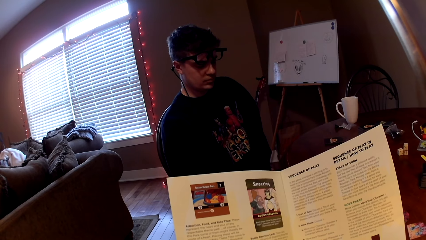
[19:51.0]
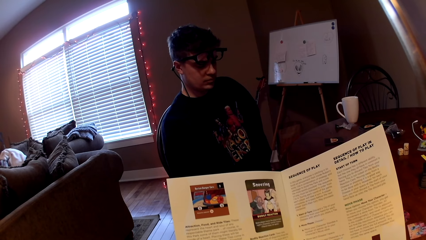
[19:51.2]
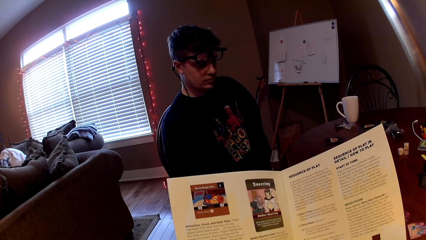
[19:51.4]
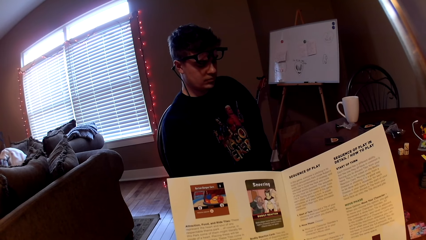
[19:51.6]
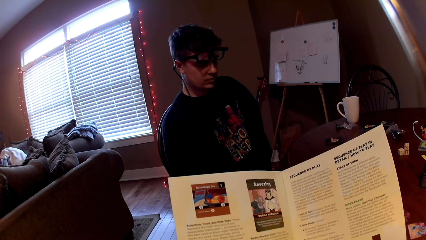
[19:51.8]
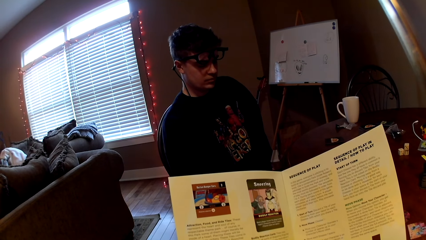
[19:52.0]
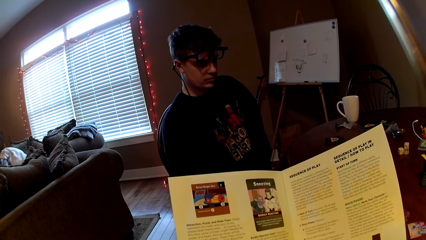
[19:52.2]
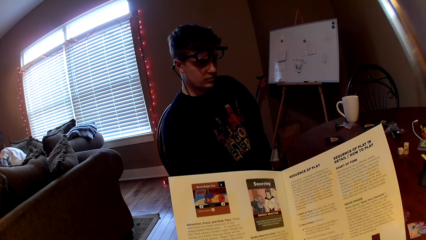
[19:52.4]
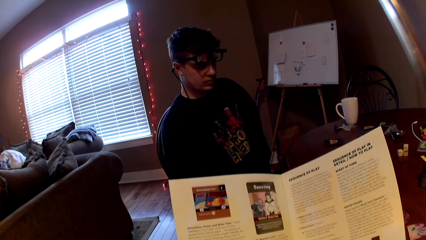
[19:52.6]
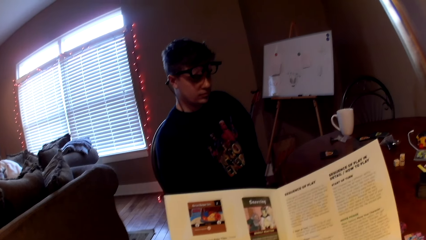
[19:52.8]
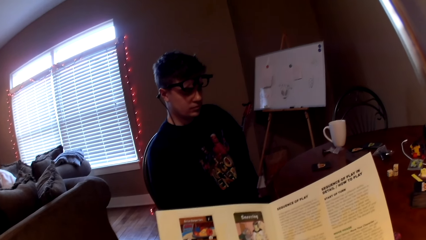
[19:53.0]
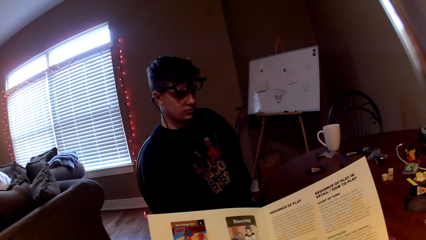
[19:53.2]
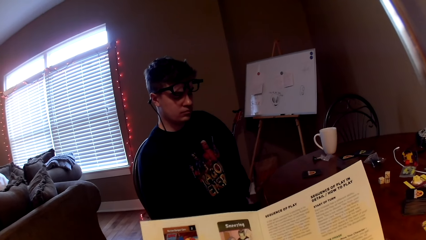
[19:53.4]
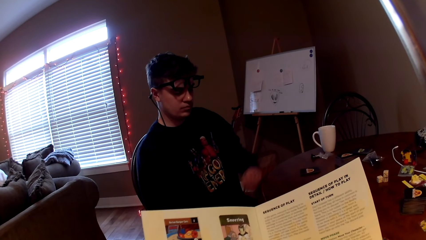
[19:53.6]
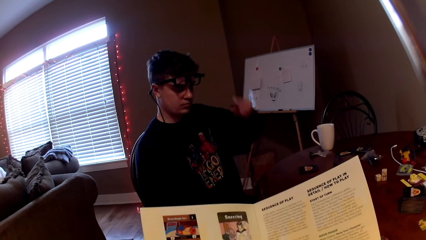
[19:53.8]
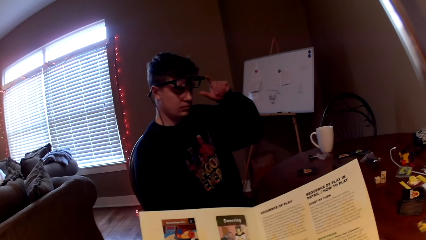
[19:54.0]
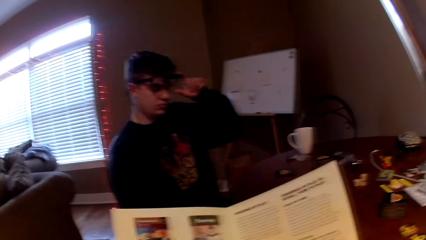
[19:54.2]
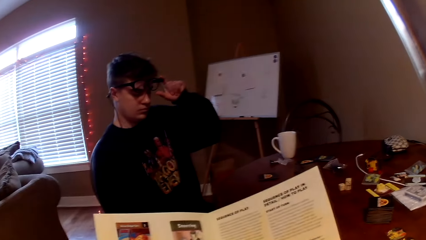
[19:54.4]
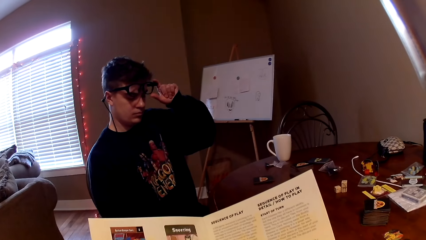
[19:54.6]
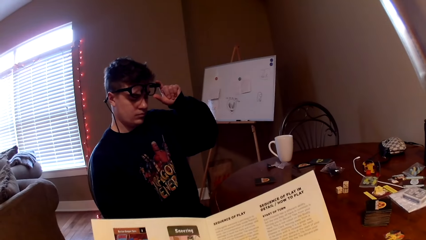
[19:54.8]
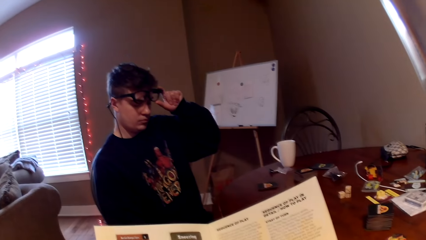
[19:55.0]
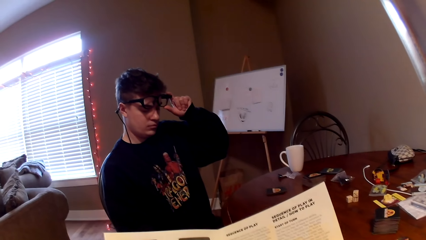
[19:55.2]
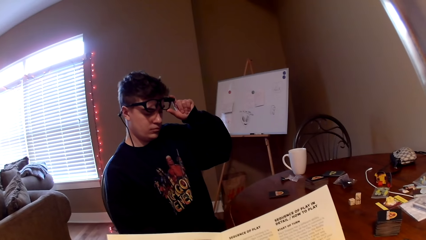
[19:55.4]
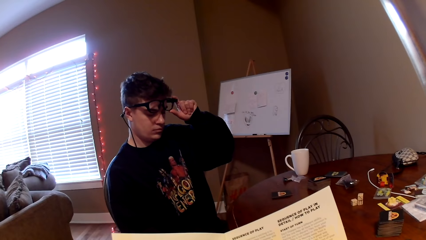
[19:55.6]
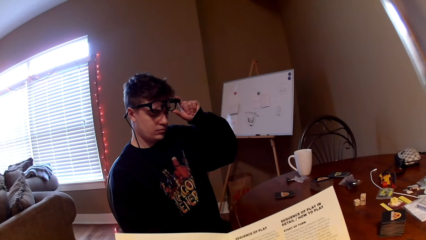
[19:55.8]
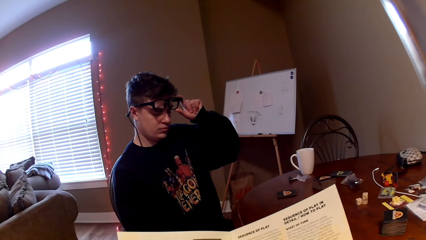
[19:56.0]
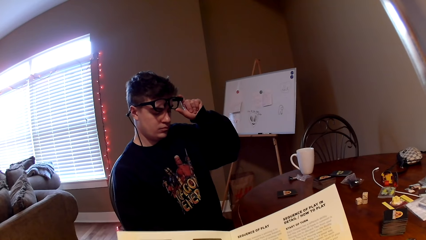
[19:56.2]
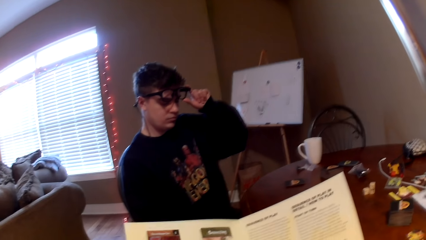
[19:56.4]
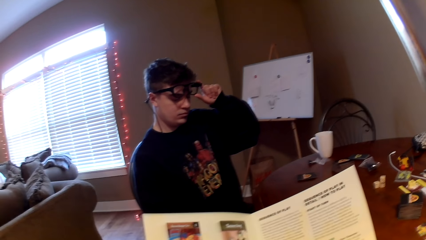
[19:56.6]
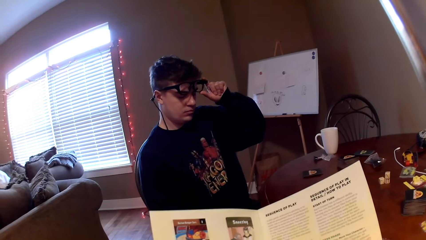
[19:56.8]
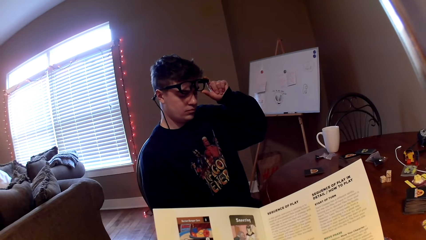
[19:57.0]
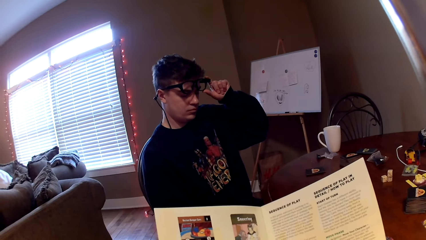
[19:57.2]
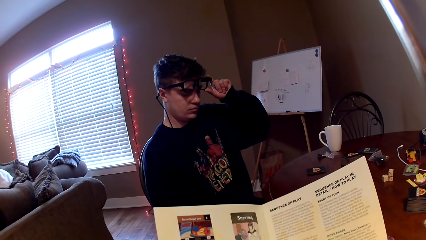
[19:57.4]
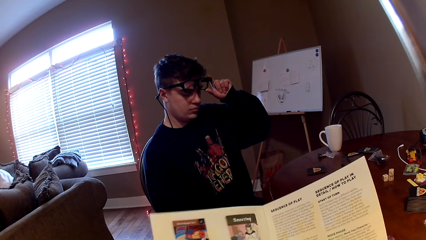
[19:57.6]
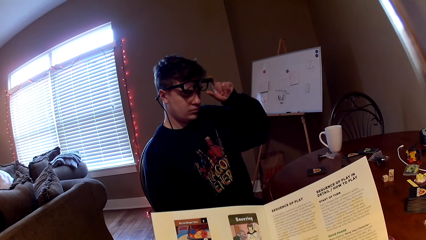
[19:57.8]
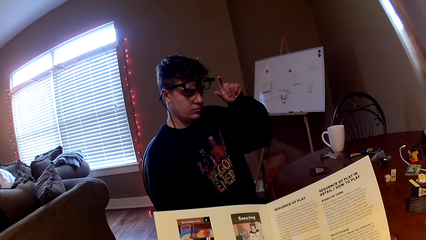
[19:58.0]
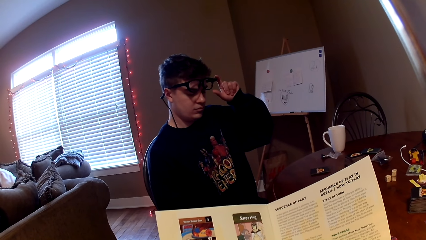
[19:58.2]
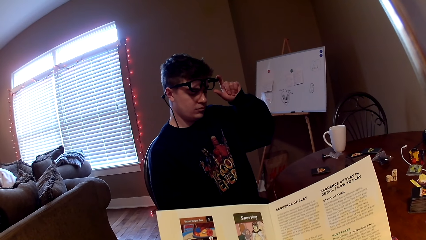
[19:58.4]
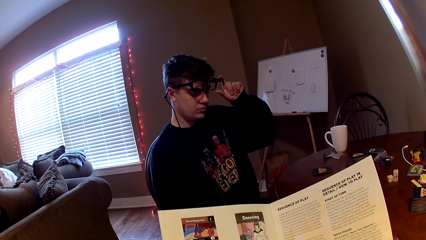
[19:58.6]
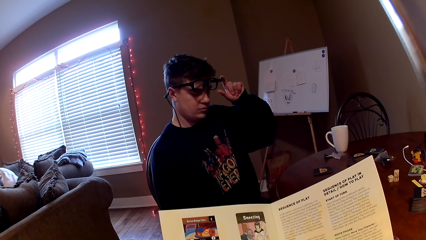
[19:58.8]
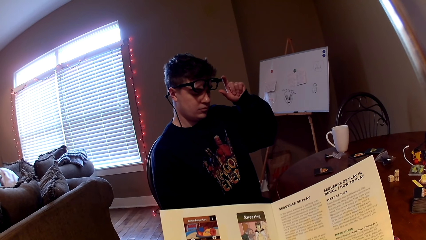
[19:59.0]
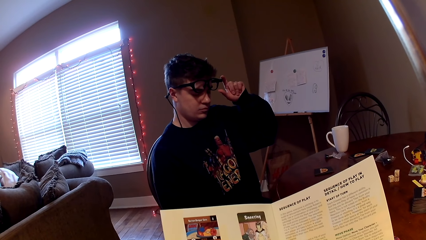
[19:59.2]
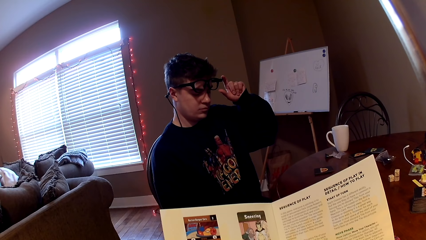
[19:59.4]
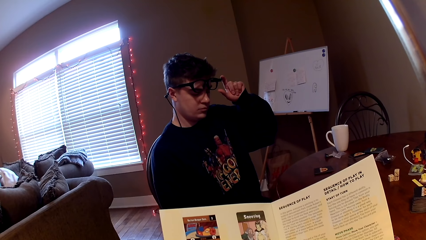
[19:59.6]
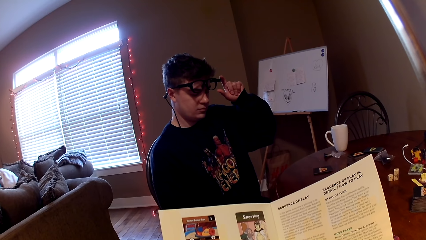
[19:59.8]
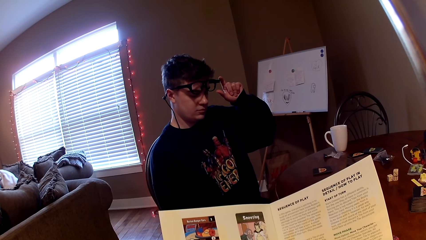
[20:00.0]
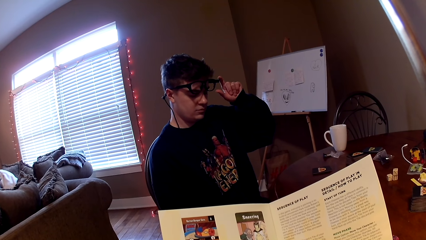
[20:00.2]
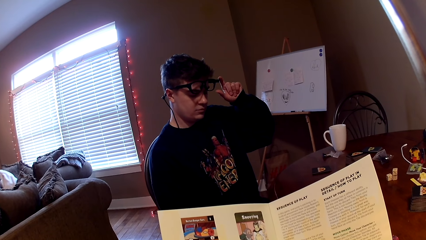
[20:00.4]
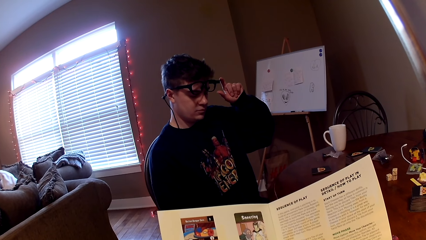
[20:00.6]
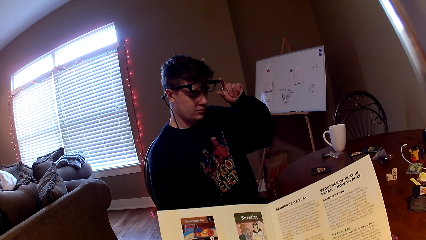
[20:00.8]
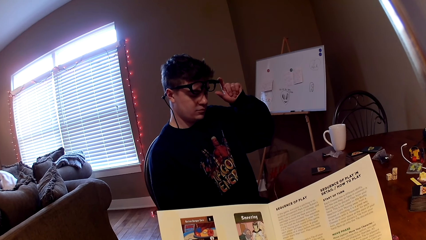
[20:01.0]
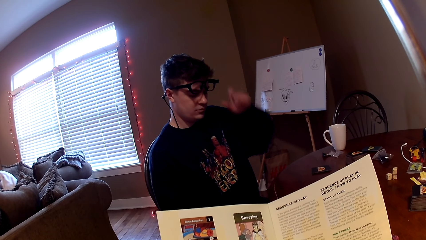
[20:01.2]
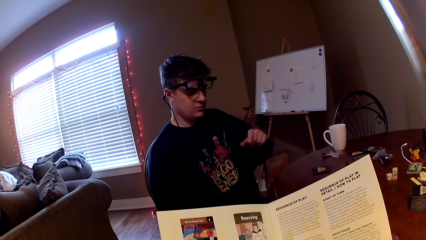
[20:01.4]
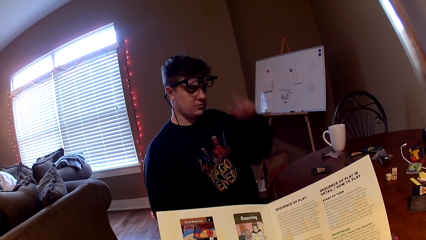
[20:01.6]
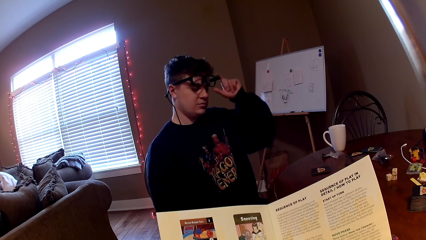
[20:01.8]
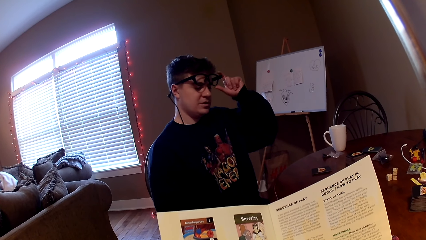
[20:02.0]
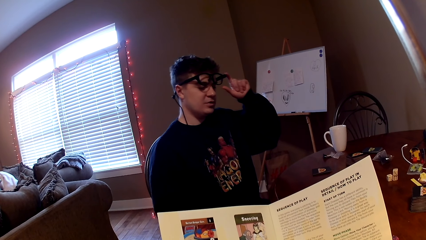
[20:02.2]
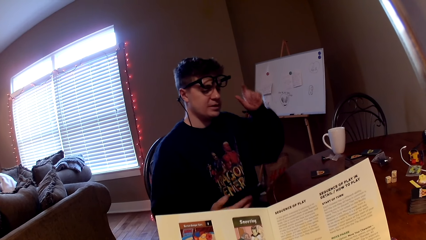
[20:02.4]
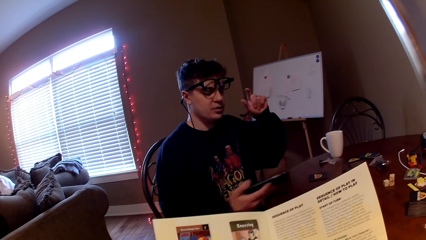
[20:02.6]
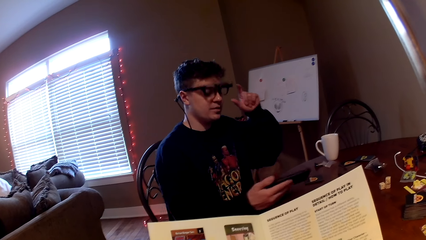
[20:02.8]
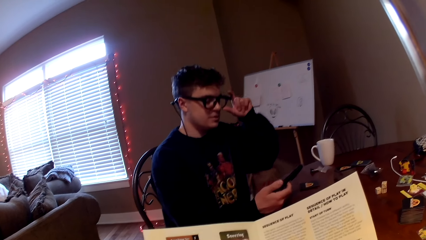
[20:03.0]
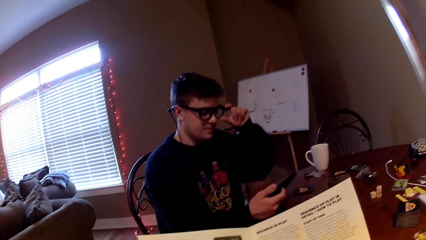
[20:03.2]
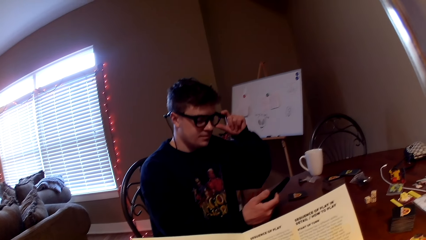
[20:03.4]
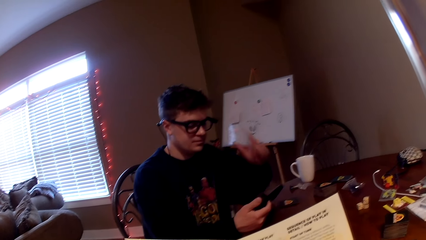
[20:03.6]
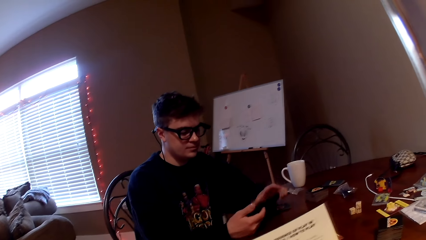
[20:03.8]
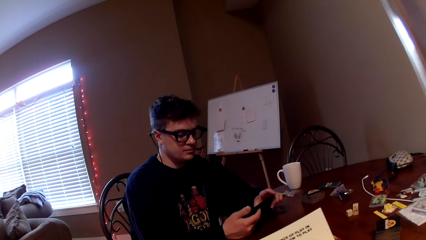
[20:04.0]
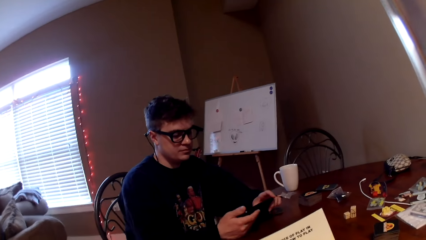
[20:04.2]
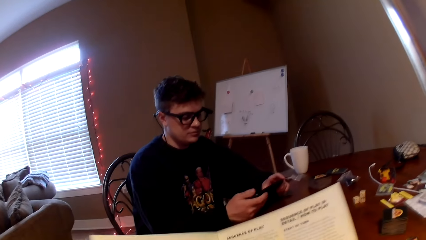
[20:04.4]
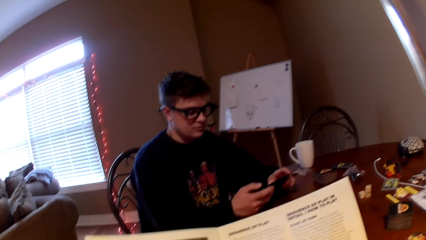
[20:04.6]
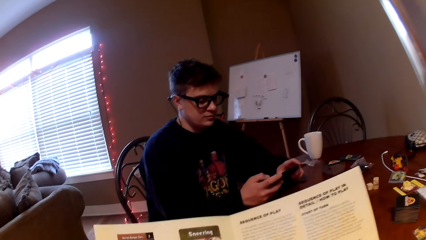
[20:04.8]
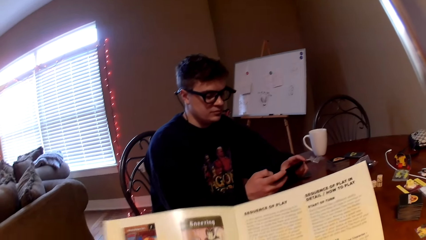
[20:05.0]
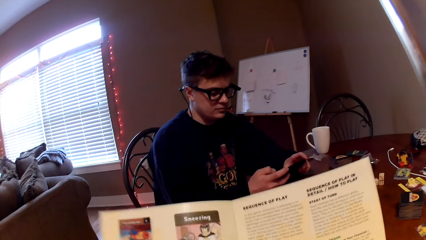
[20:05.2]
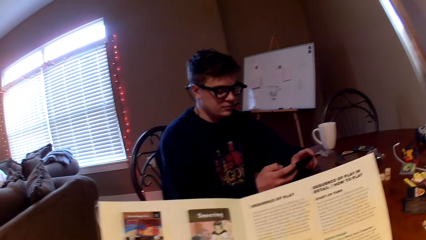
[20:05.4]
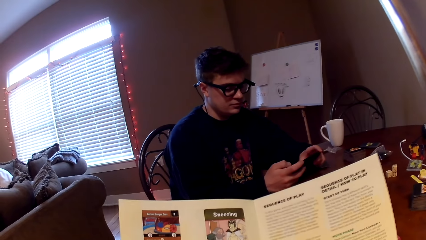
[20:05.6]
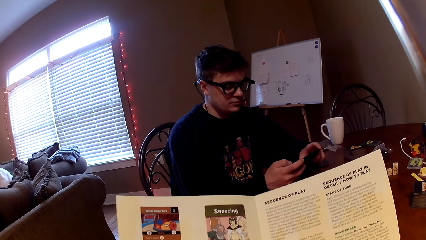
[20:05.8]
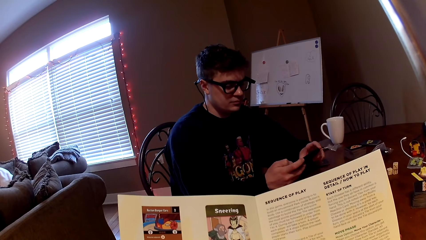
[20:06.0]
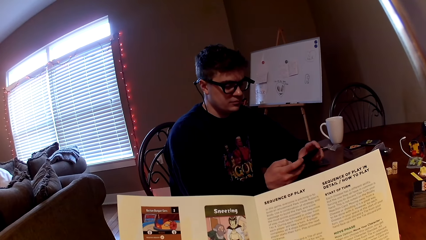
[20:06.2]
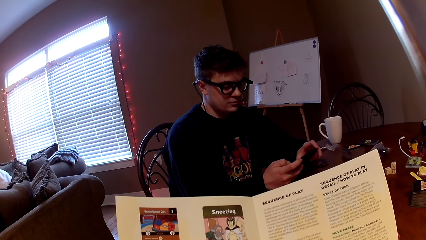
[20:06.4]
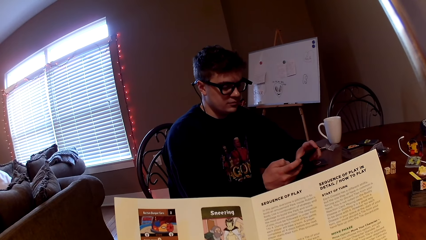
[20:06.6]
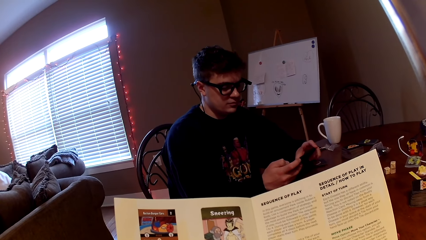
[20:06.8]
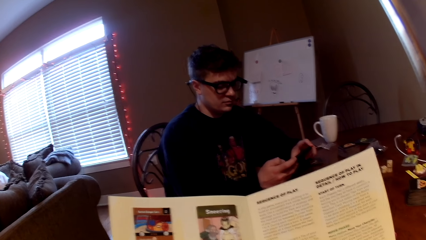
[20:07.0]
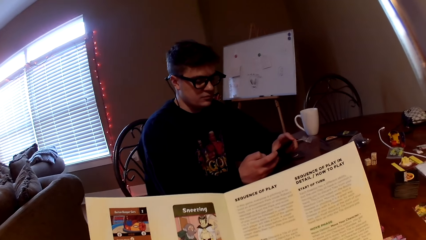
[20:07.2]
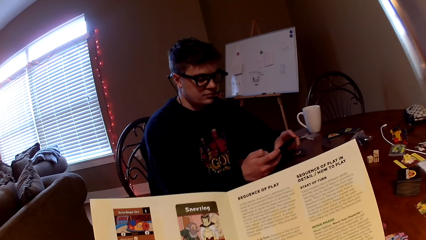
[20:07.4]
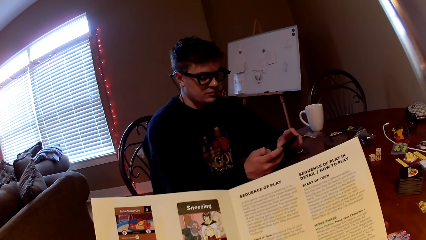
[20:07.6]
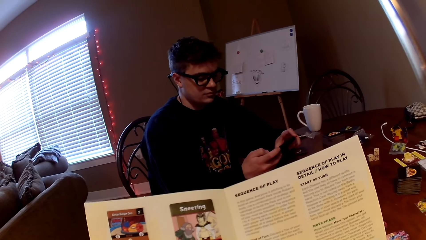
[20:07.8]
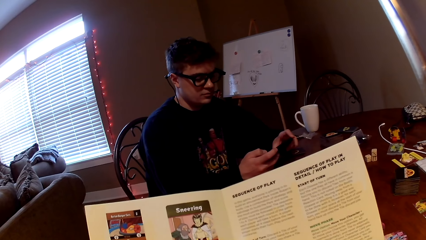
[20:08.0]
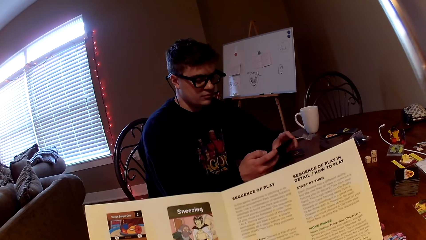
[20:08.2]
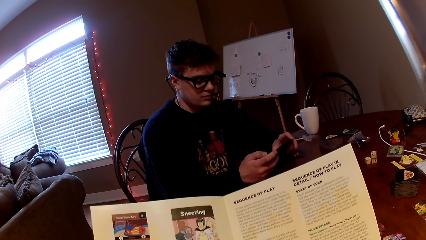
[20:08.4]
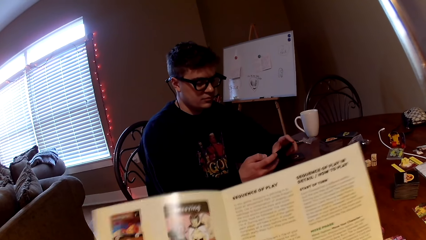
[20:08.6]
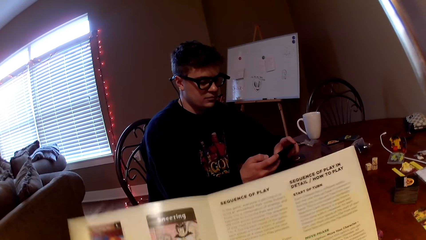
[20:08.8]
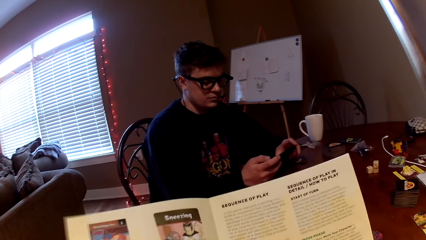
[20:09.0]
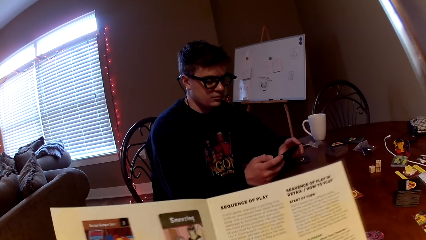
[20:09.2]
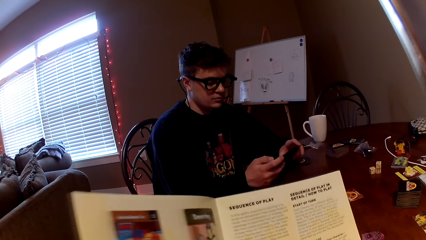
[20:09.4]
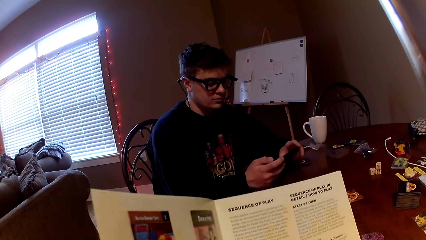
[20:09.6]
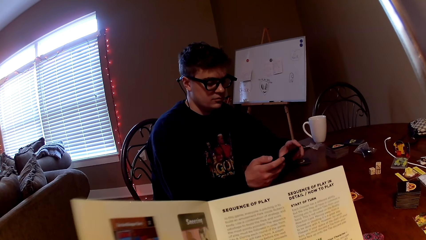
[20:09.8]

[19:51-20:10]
A man lifts the left hand. The man holds the glasses. The camera wearer reads a magazine. The man drops the left hand, touches his glasses, lifts a phone and holds the phone. The camera wearer reads the magazine. The man drops the left hand and dials the phone. The camera wearer reads the magazine.
